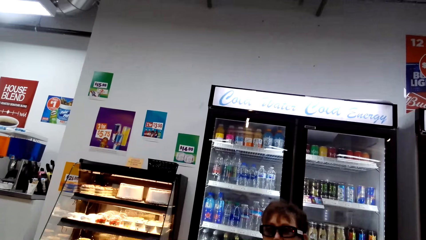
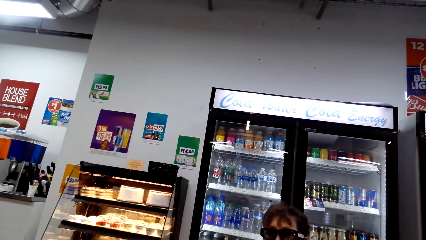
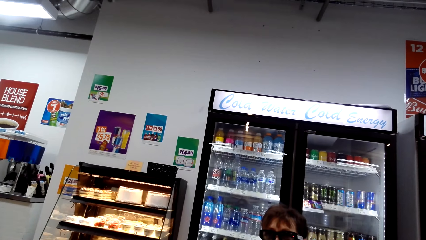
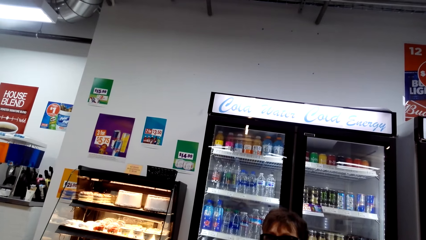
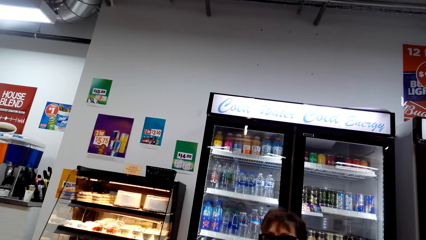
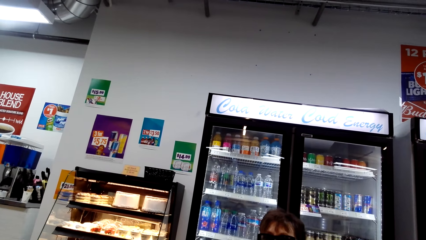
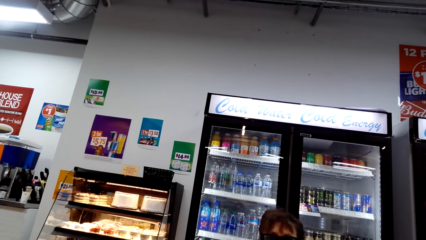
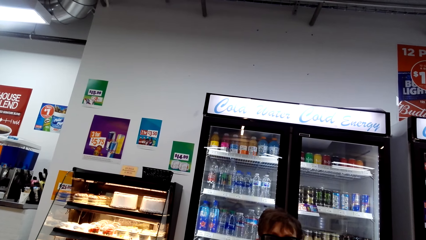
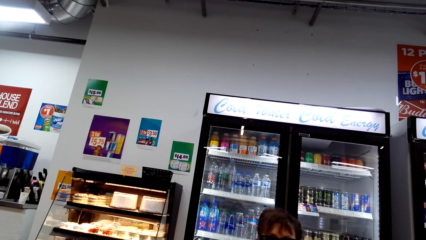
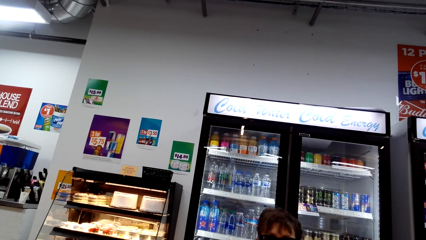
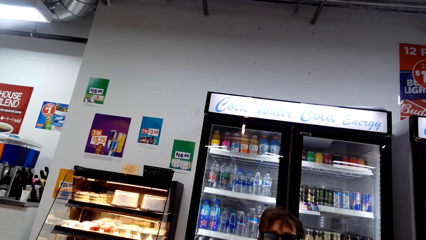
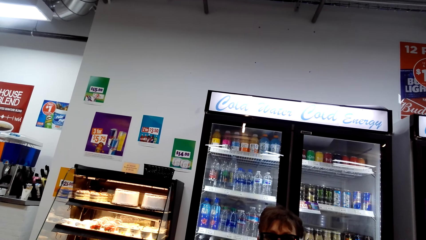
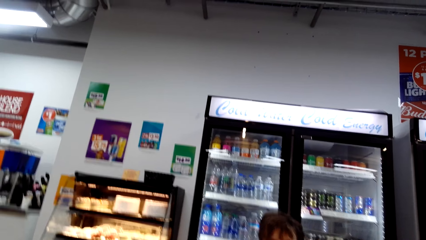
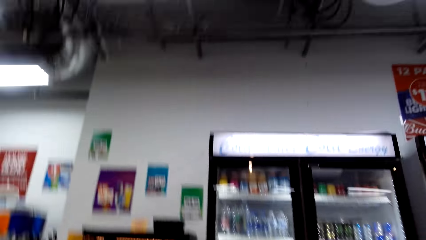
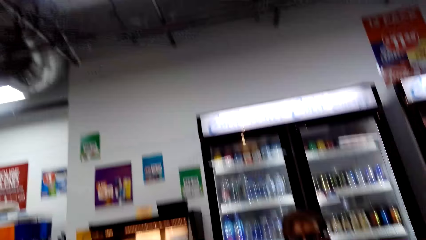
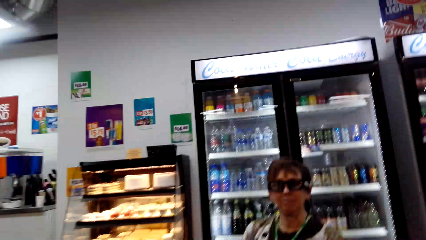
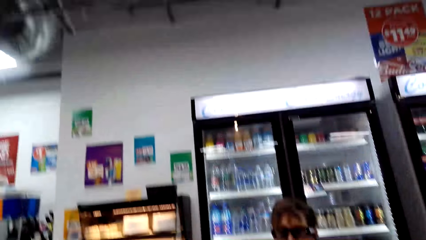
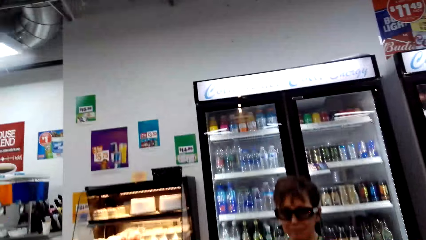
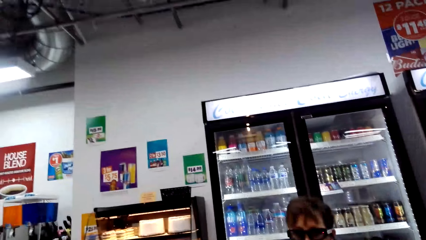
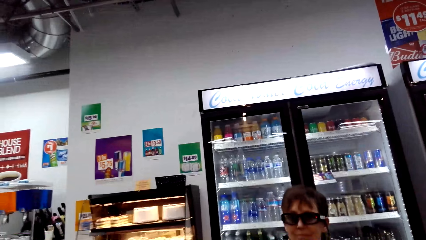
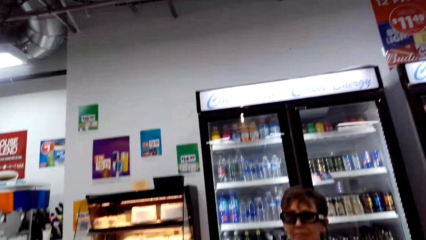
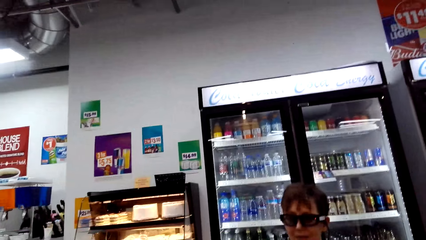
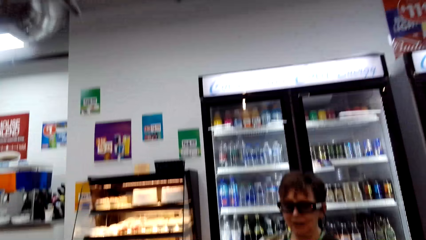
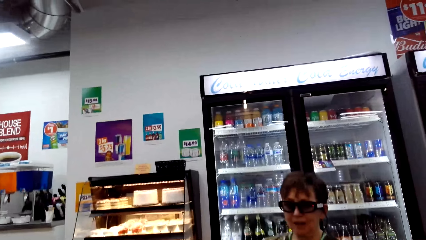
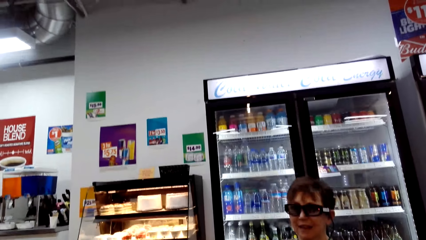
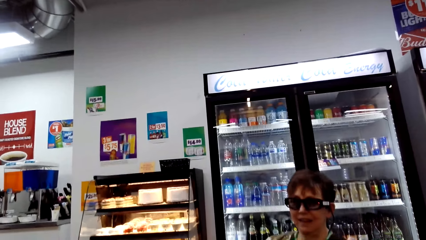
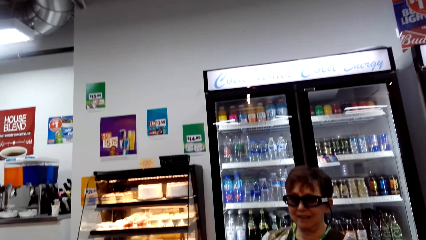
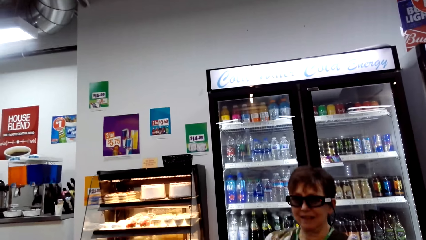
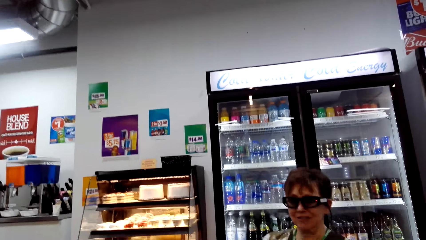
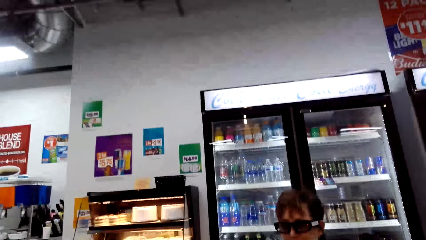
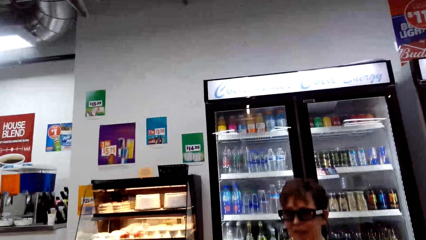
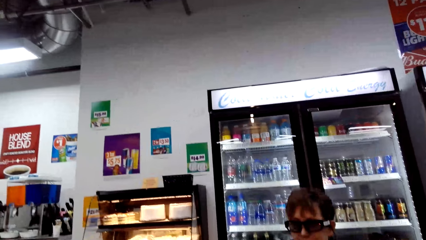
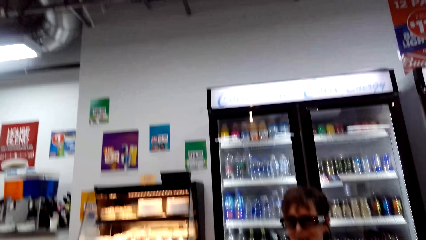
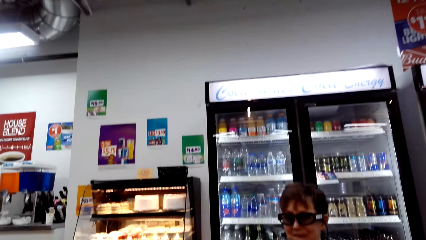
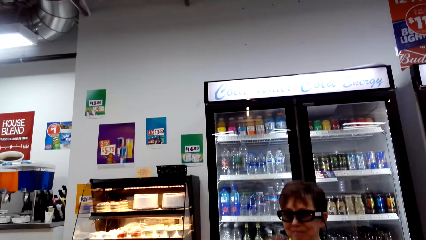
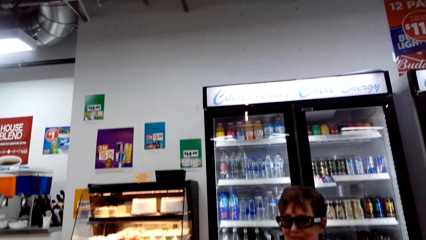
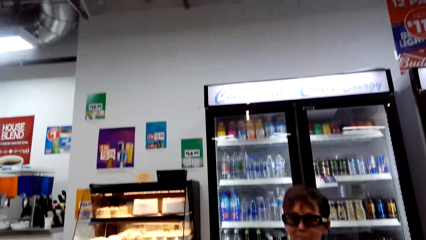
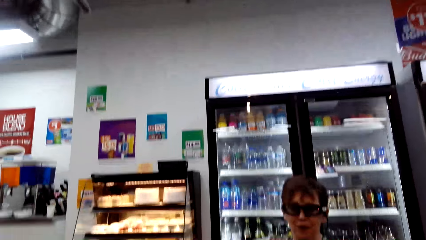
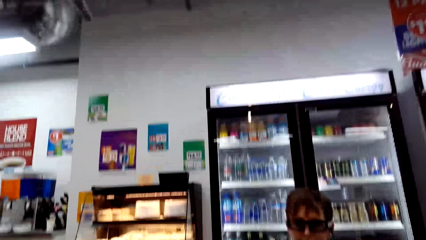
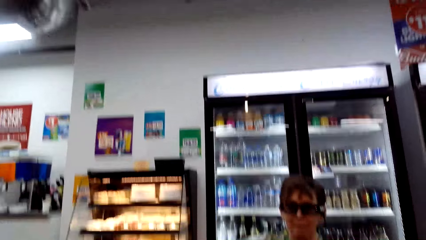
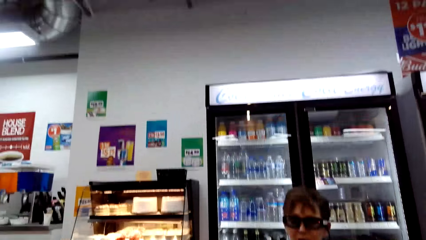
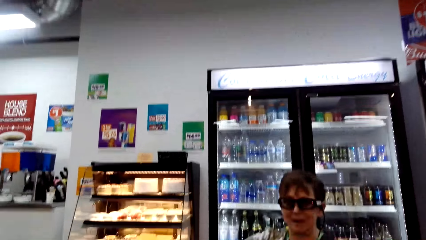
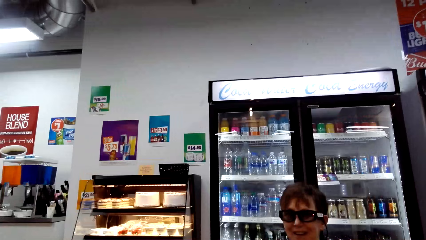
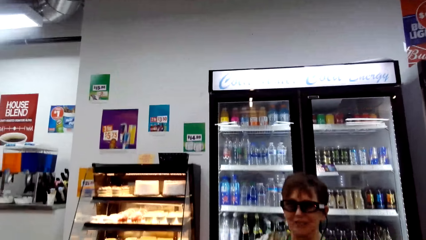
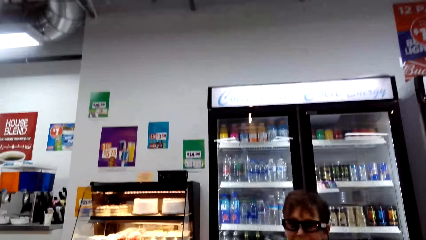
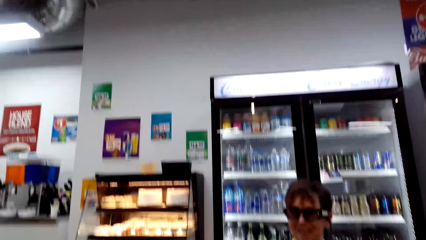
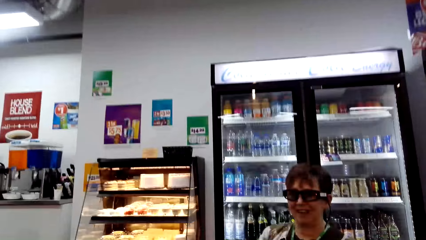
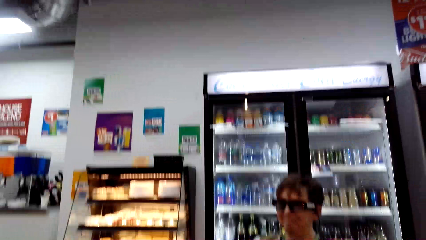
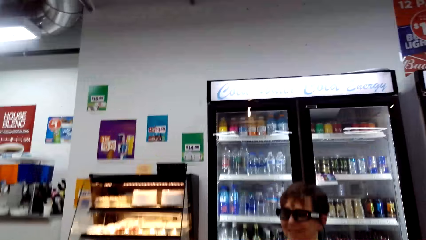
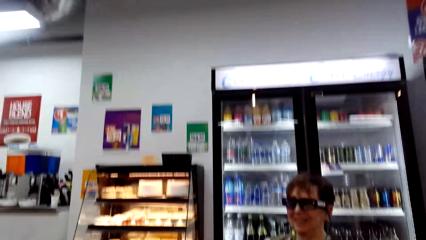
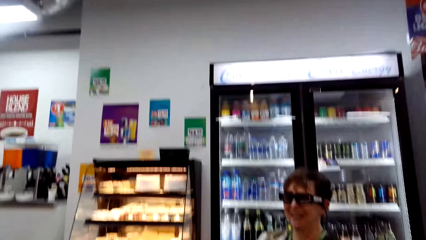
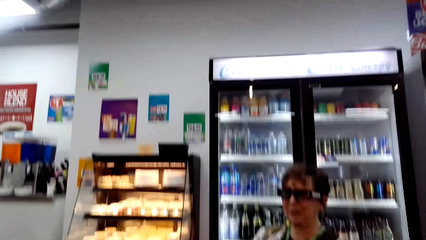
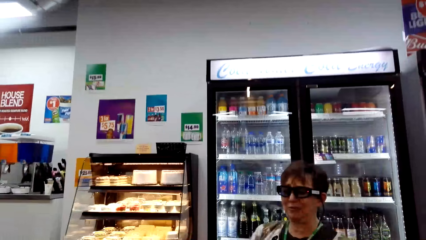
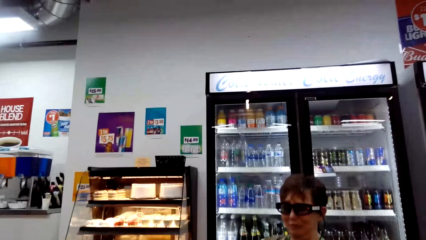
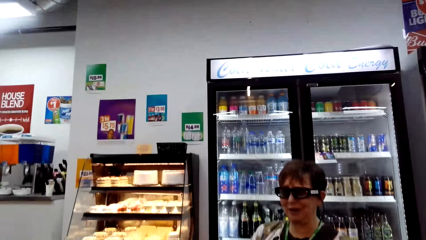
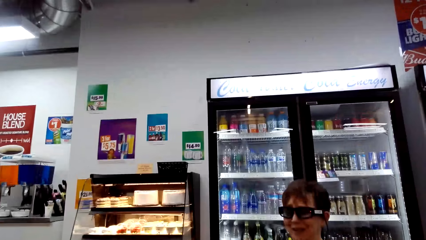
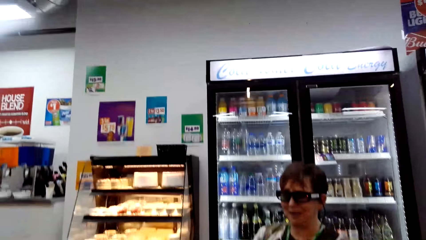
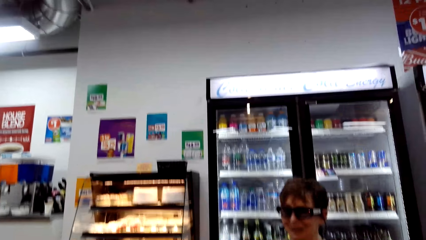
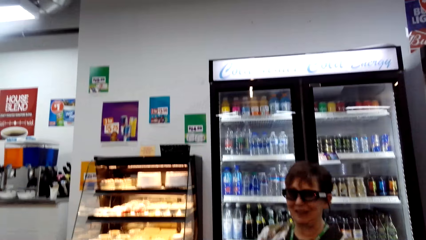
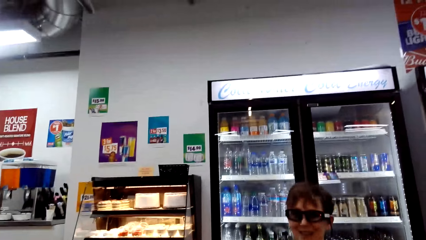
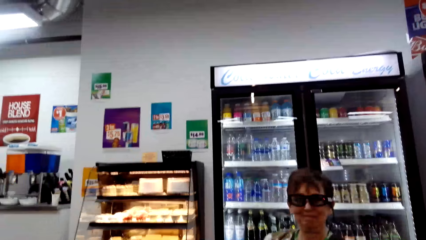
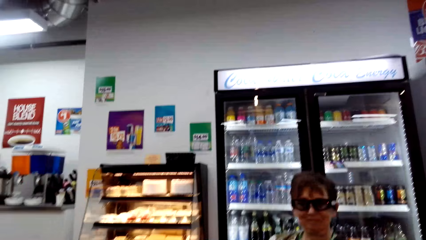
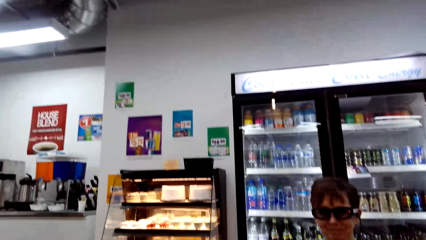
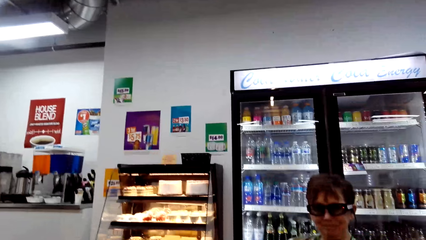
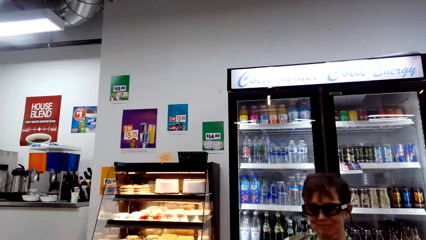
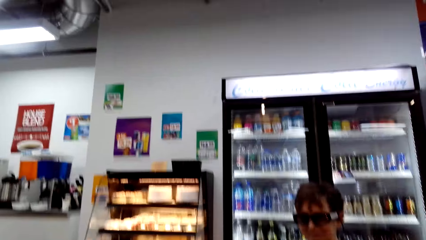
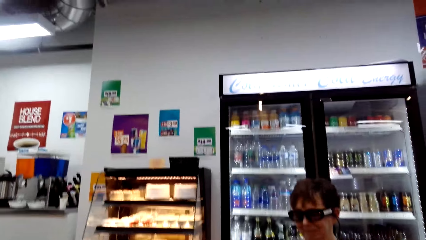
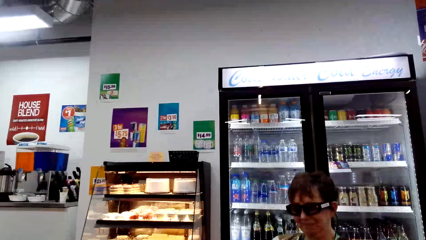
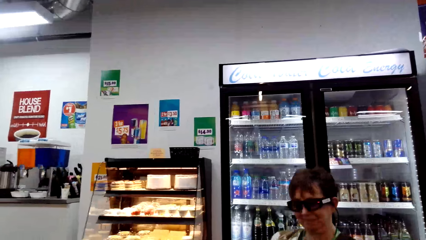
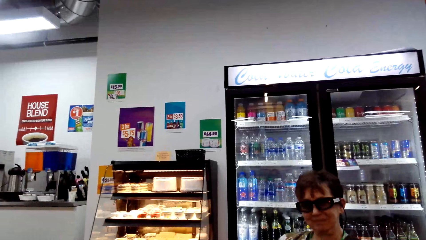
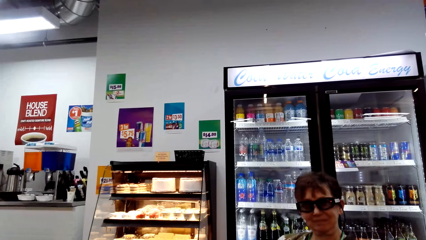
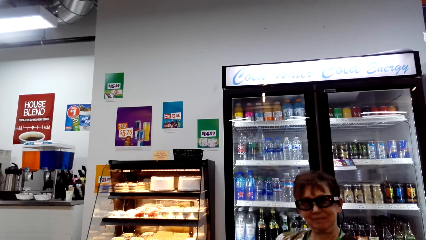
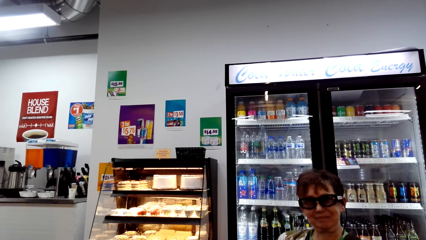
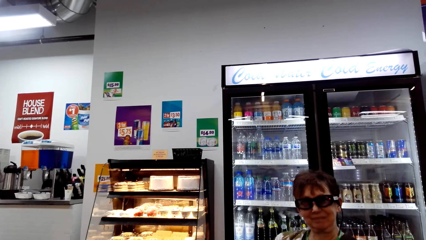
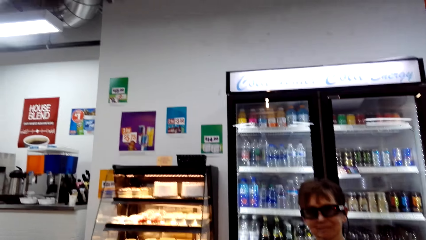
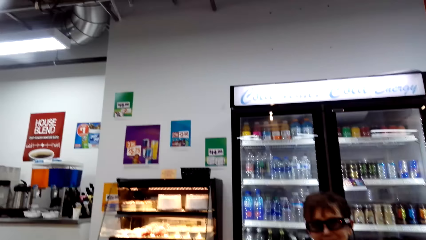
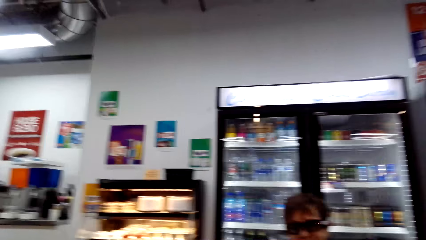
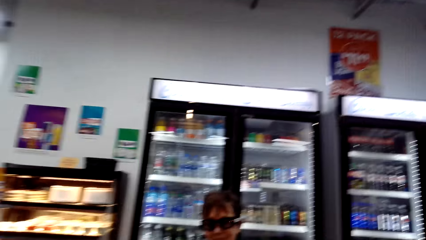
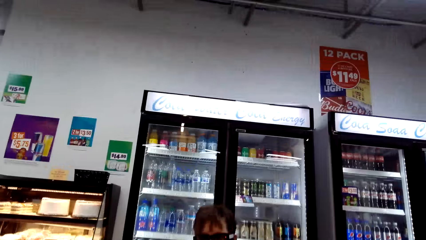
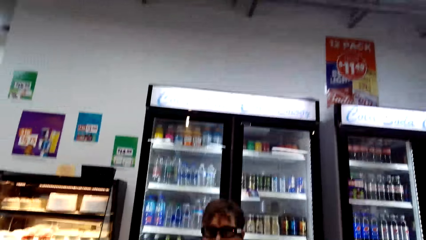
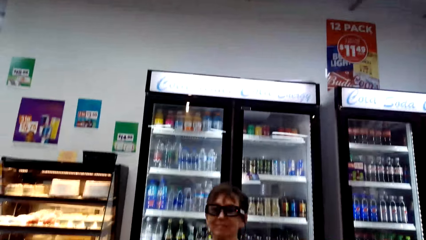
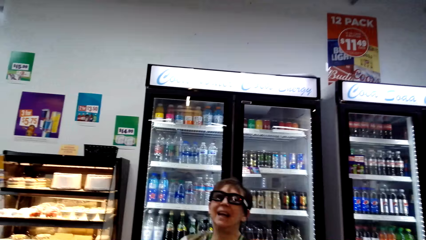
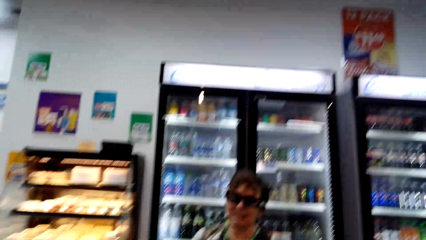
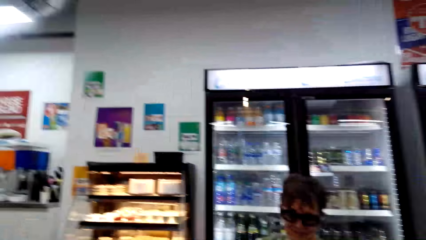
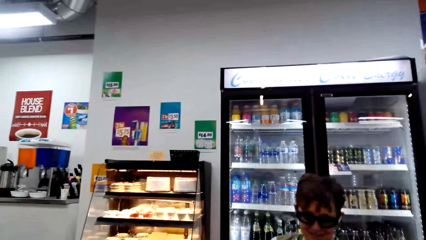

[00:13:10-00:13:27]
The camera wearer talks. A woman talks. The camera wearer talks.
